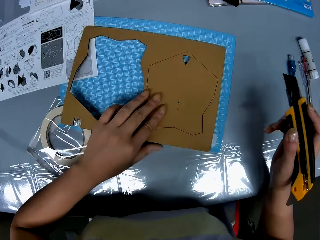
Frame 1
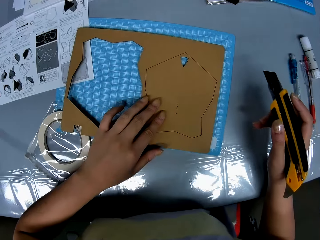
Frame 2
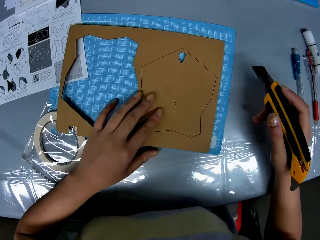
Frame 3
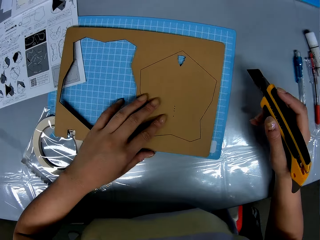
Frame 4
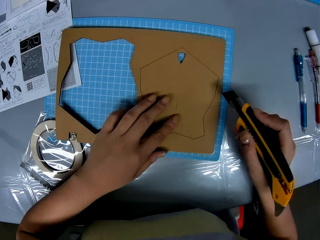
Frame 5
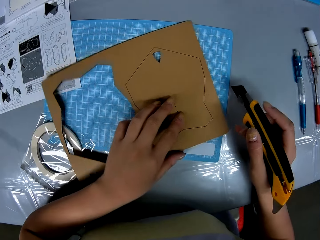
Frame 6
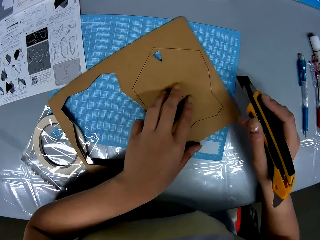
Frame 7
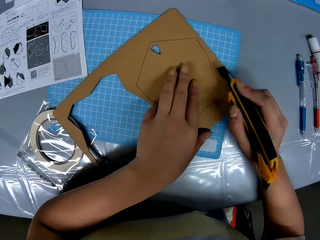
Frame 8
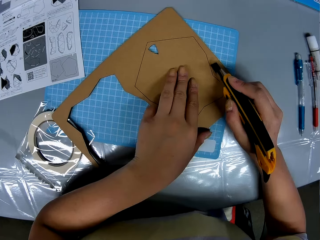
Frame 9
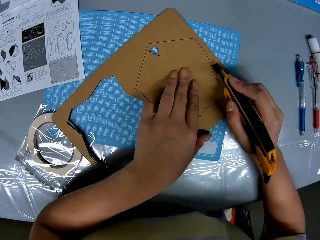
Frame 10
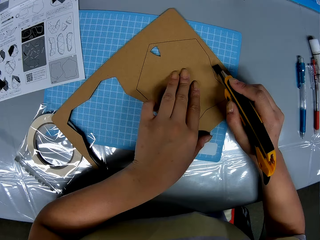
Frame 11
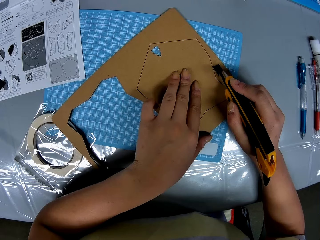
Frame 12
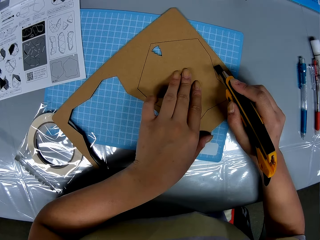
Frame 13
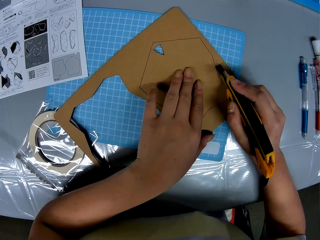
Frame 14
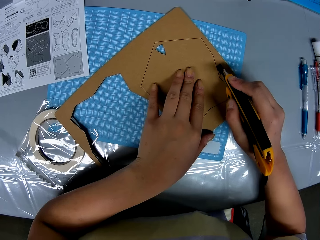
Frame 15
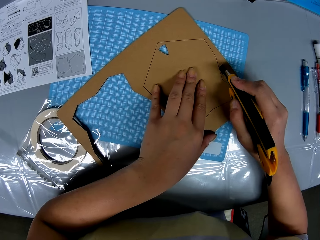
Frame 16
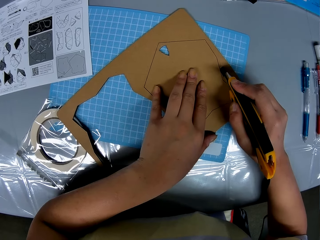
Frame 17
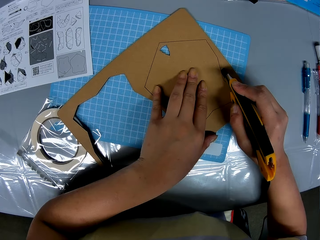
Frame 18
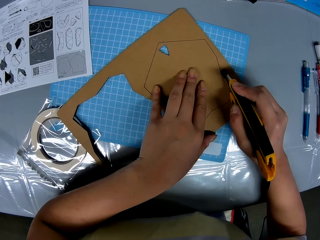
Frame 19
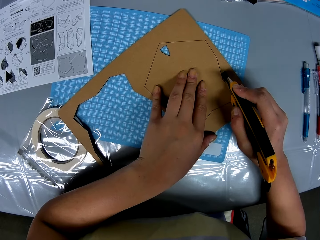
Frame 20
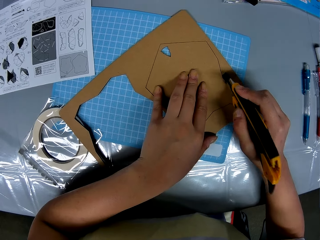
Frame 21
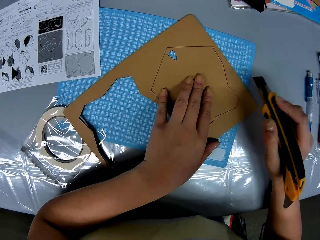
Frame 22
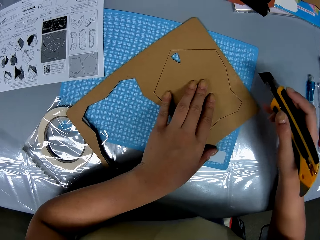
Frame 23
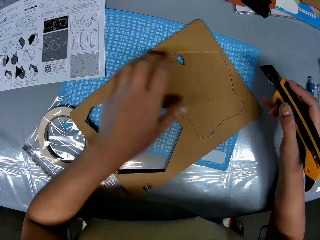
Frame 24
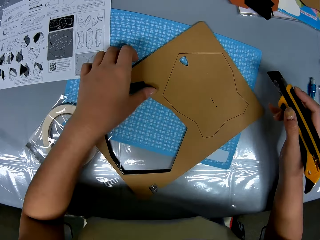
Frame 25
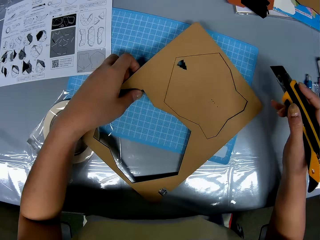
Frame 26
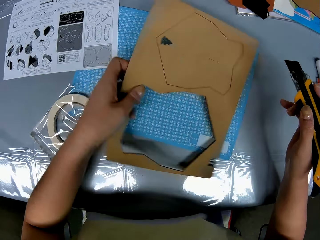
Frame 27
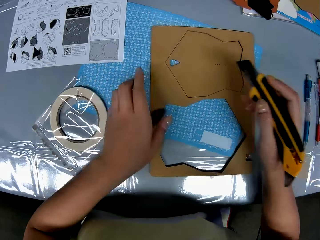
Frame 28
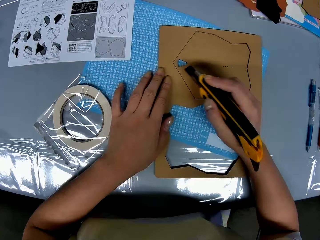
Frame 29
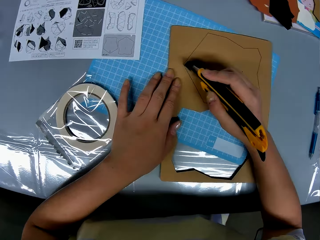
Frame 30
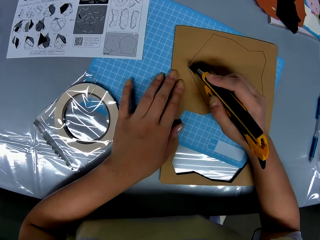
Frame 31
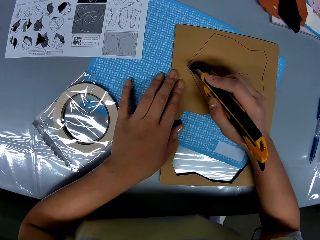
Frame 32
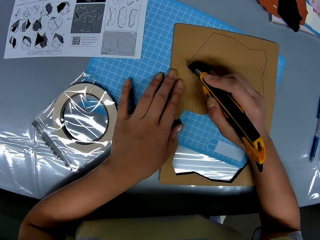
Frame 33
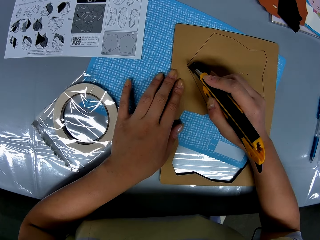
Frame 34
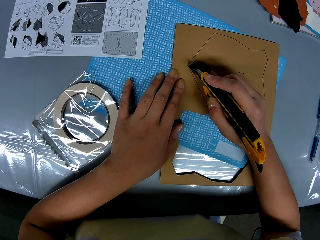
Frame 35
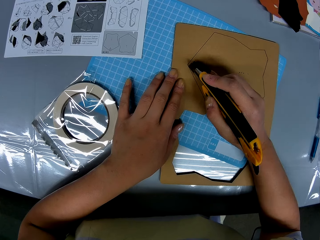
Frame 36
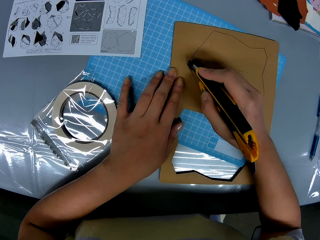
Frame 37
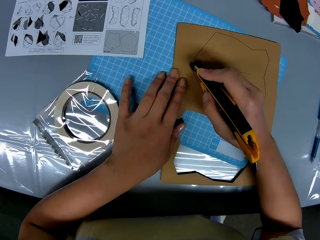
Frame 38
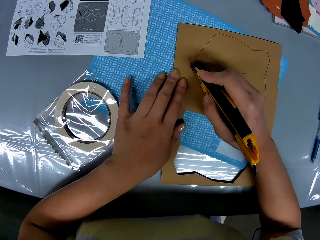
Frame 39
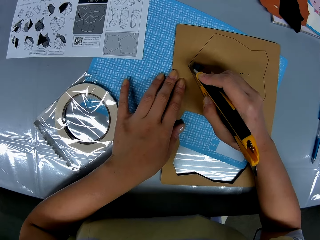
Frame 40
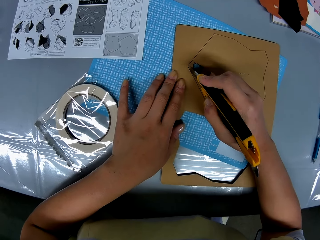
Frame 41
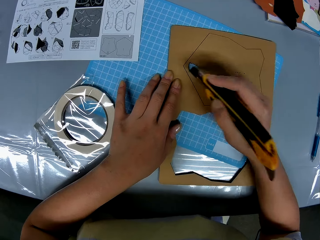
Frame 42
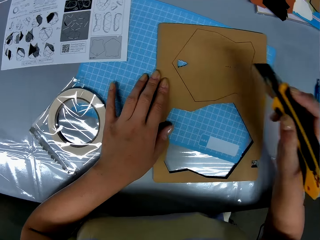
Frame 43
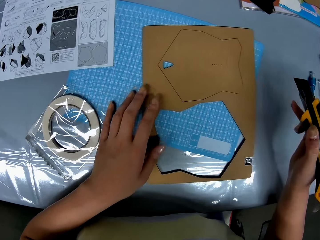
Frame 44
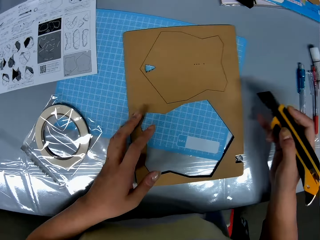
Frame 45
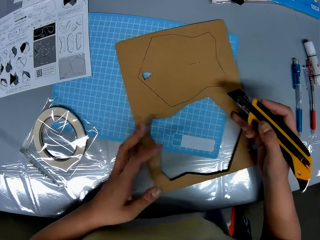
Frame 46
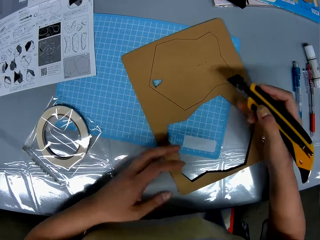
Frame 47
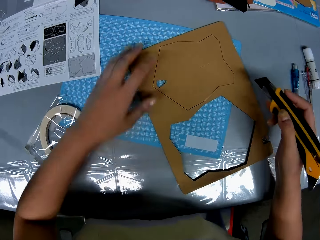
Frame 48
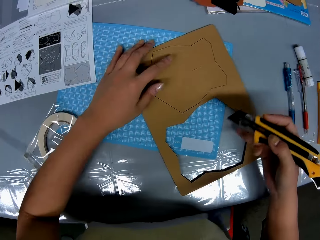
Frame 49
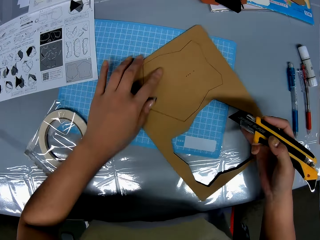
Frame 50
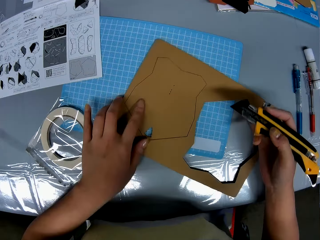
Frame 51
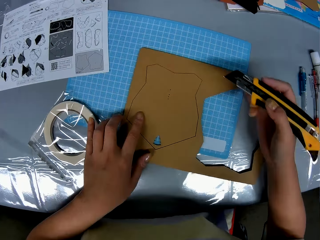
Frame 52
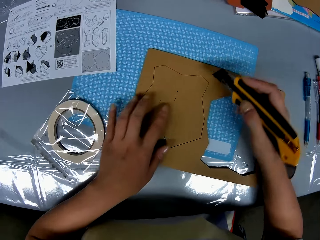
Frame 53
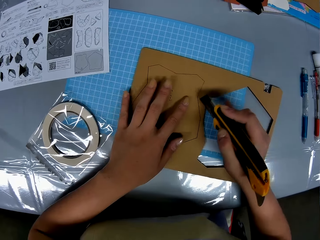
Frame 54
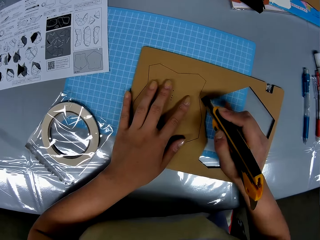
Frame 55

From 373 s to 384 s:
The camera wearer puts a box cardboard on a cutting mat. She cuts the brown shape board with the knife cutter or stylus knife in her right hand and her left hand. She lifts the box cardboard off the cutting mat. She puts the box cardboard on the cutting mat. She cuts the box cardboard with the stylus knife. She rotates the box cardboard.

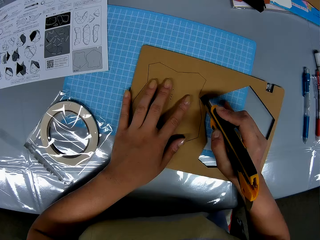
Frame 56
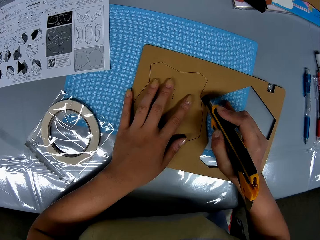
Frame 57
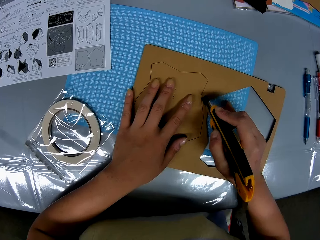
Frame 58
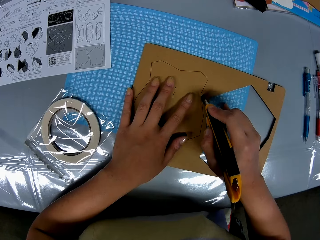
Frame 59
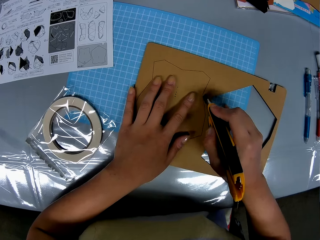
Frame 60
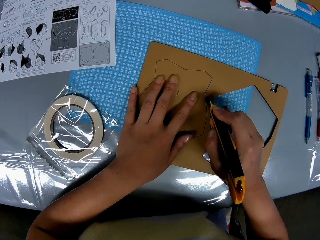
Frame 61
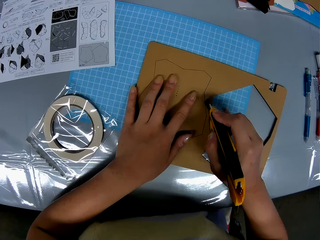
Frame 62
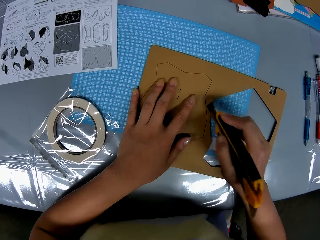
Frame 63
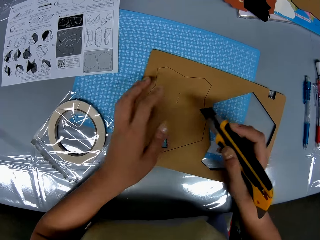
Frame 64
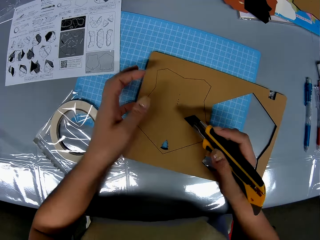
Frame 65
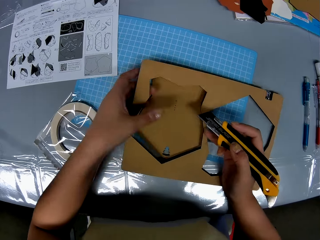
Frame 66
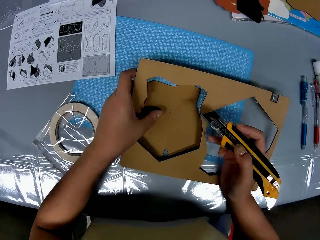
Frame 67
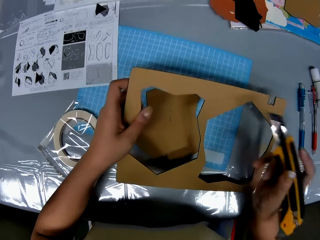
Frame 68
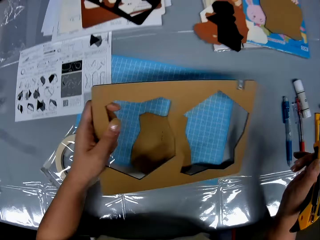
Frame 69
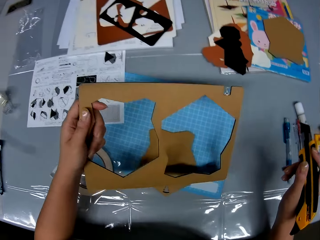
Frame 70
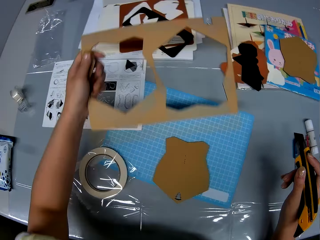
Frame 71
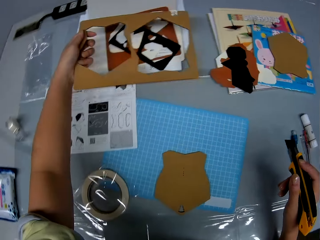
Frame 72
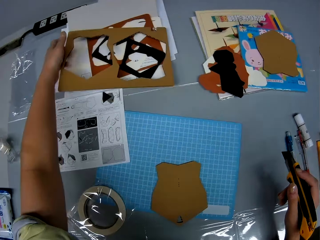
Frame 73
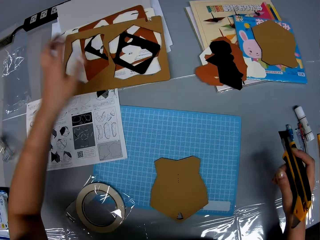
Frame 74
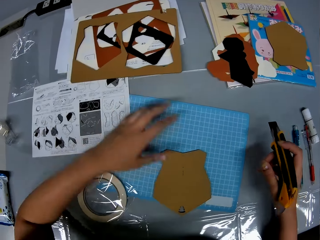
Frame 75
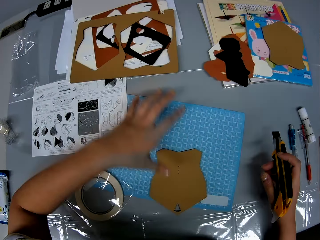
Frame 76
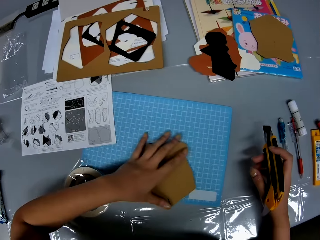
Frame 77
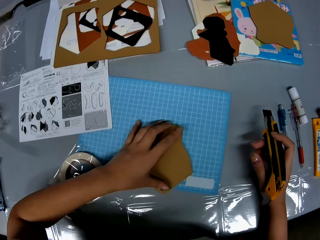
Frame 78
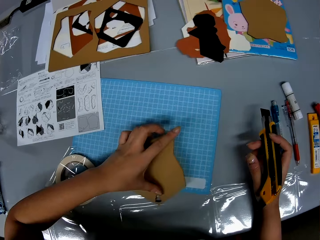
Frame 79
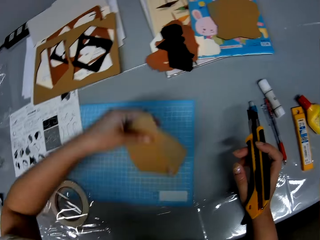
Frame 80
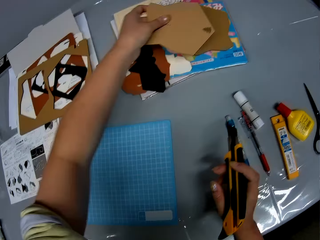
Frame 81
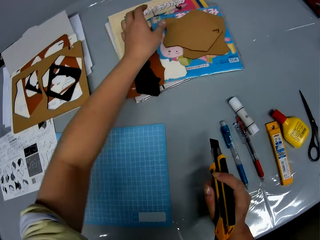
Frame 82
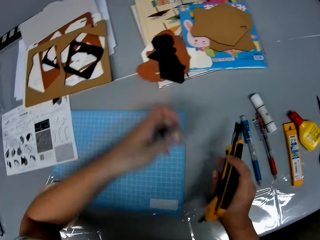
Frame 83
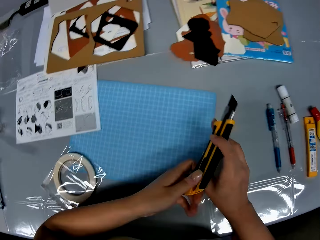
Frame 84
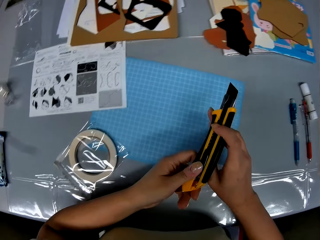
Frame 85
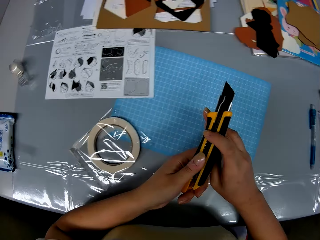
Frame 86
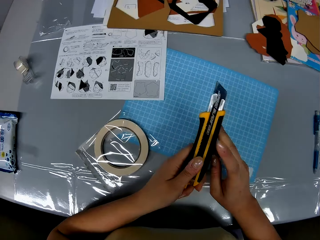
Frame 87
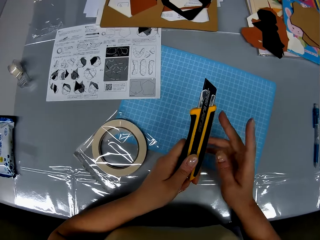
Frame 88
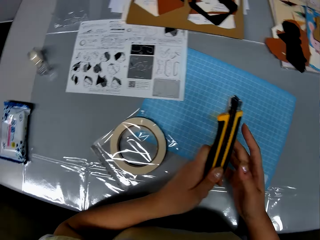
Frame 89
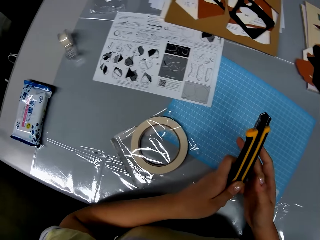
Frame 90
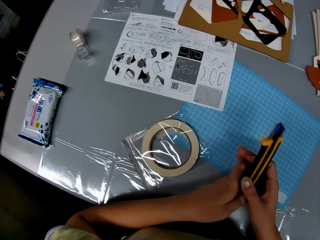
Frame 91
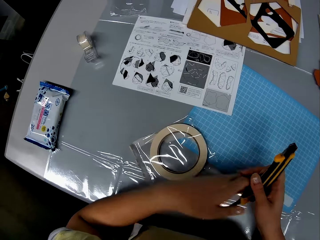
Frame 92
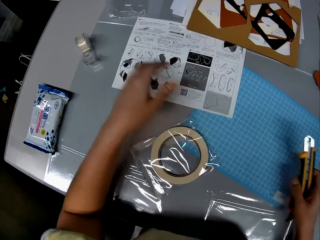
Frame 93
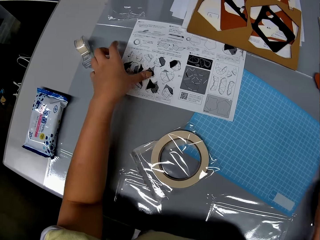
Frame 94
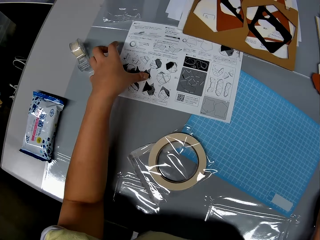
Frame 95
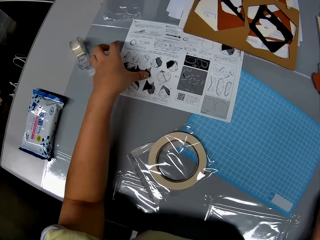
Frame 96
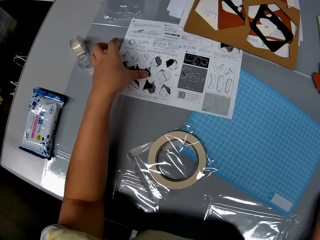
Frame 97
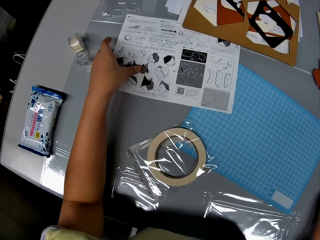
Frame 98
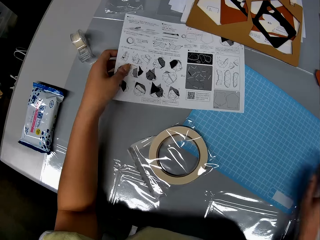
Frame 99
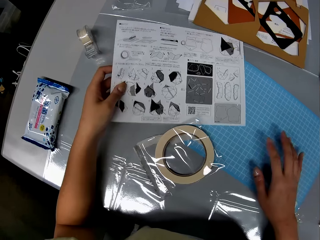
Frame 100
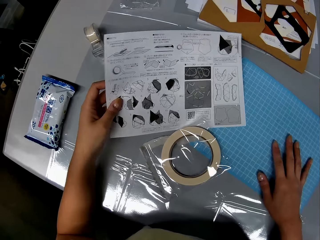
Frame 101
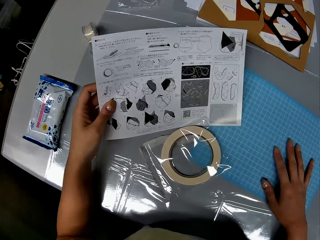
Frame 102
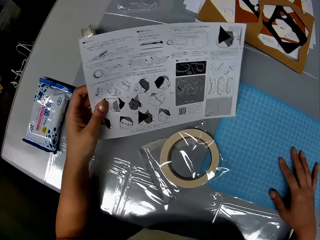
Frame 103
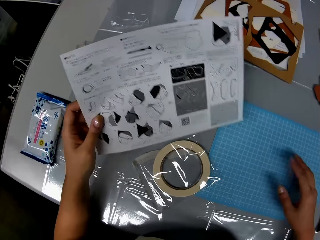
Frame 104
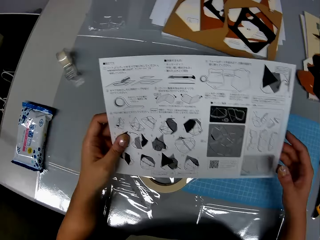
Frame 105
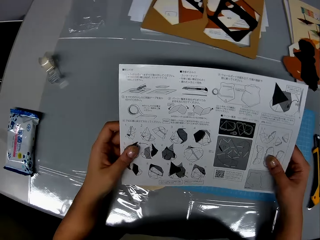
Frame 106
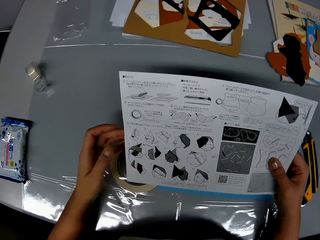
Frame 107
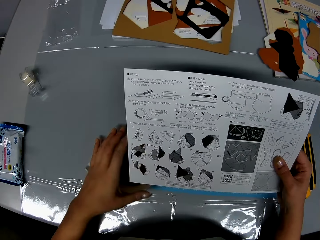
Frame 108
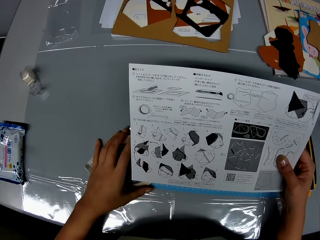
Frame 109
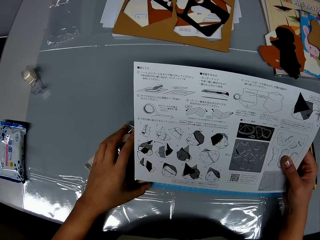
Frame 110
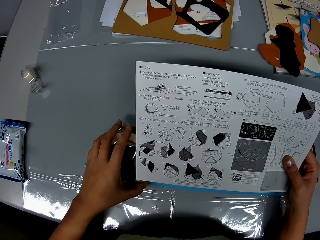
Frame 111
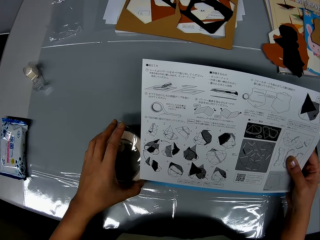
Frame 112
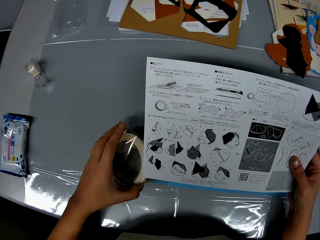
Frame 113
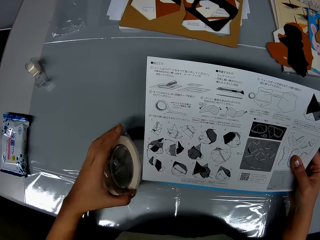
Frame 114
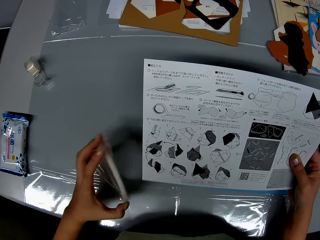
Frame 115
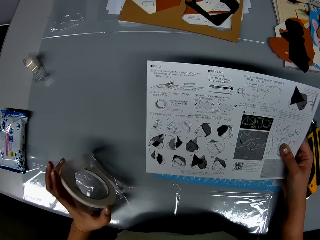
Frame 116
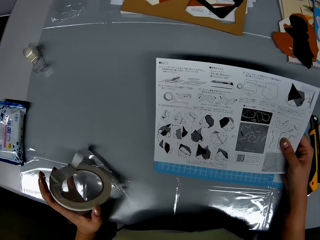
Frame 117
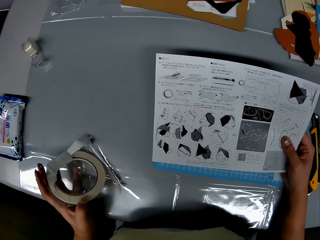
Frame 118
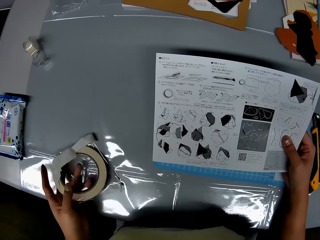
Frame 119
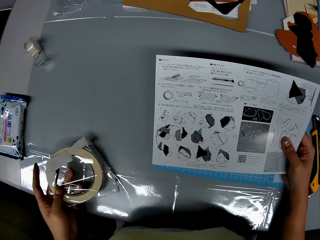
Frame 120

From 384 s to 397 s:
The camera wearer cuts the box cardboard with a stylus knife or knife cutter. She removes a brown shape piece or box cutting from the brown shape board with her hands. She puts the box cardboard on a box cardboard. She drops the brown shape piece on the table with her left hand. She picks up the box cutting. She puts the box cutting on a box cutting. She pushes in the blade of the knife cutter with her left hand. She holds the stylus knife with both hands. She drops the knife cutter on the table with her right hand. She picks up an instruction manual or manual paper on the table with her left hand. She pulls a cutting mat. She holds the manual paper with both hands. She picks up a masking tape. She adjusts an adhesive tape on the table with her left hand.
